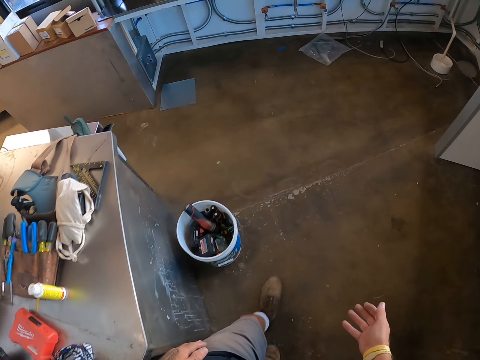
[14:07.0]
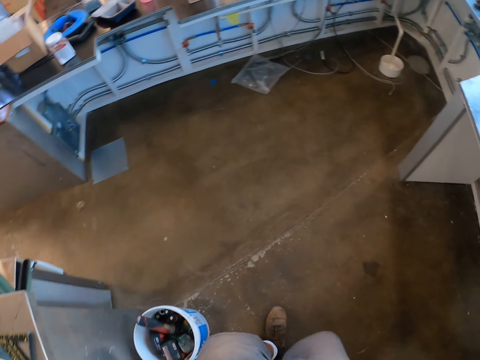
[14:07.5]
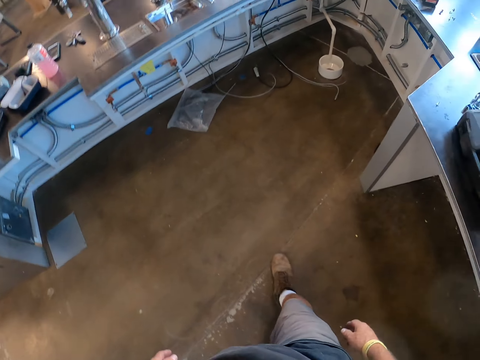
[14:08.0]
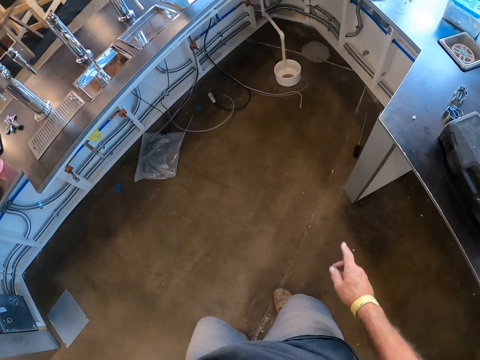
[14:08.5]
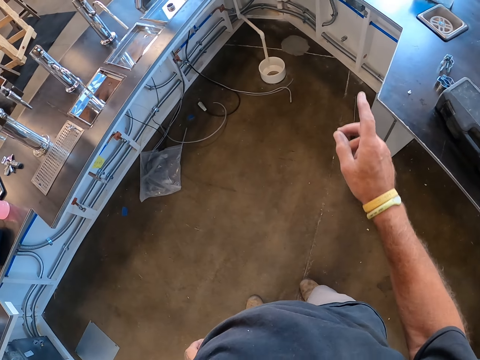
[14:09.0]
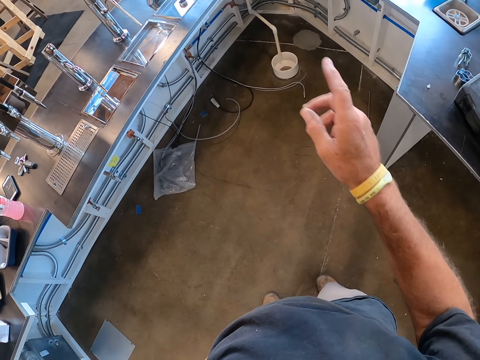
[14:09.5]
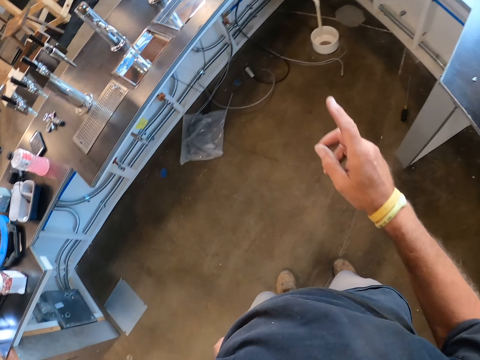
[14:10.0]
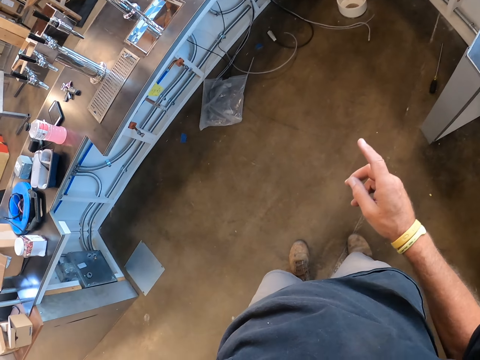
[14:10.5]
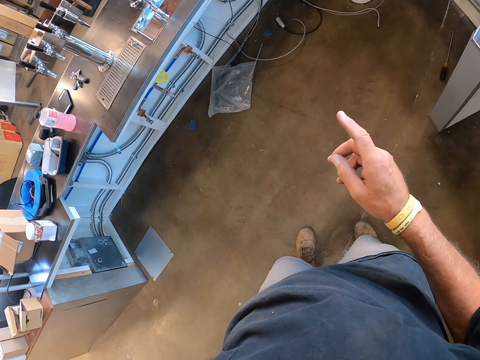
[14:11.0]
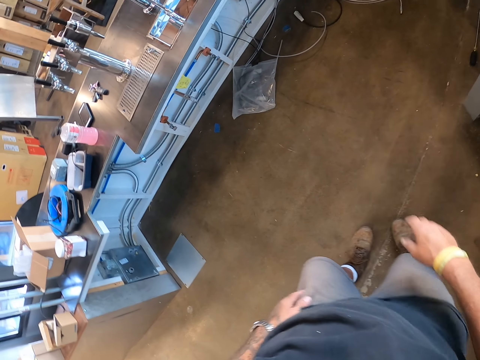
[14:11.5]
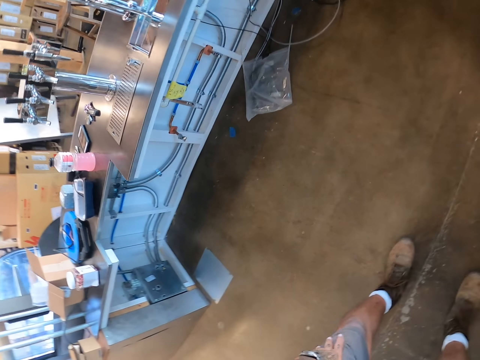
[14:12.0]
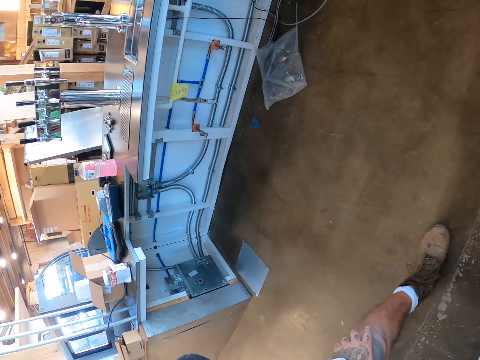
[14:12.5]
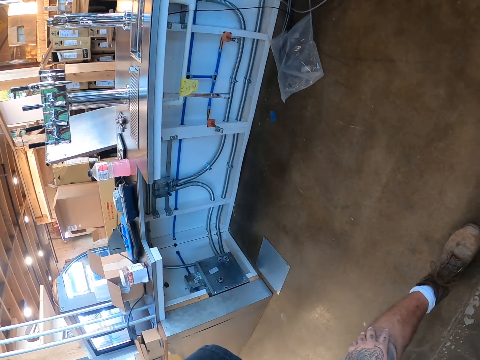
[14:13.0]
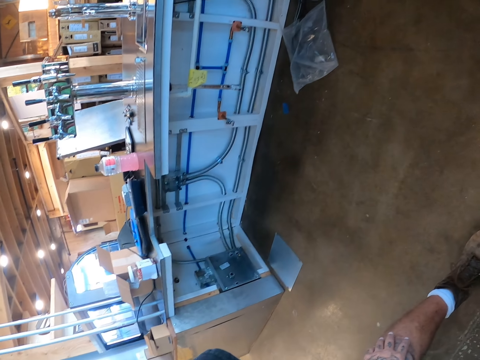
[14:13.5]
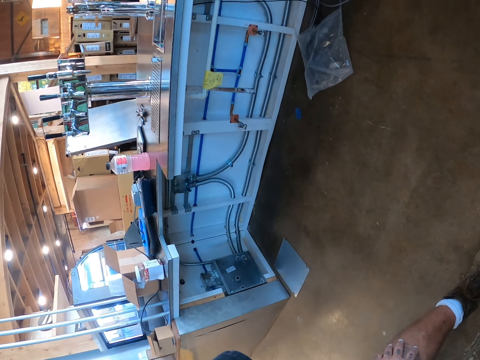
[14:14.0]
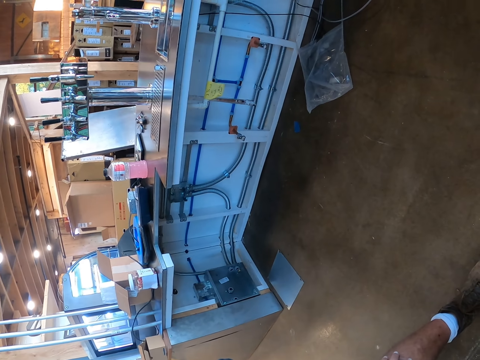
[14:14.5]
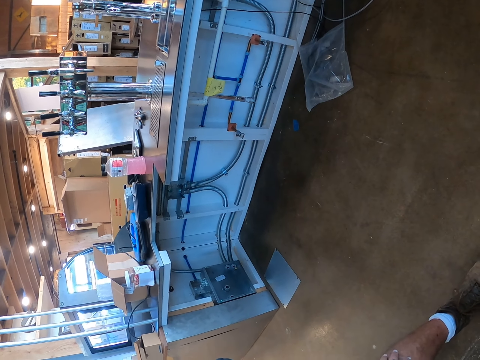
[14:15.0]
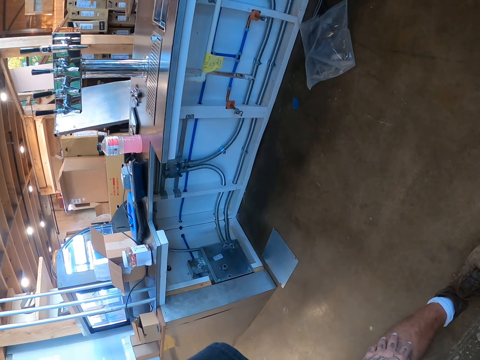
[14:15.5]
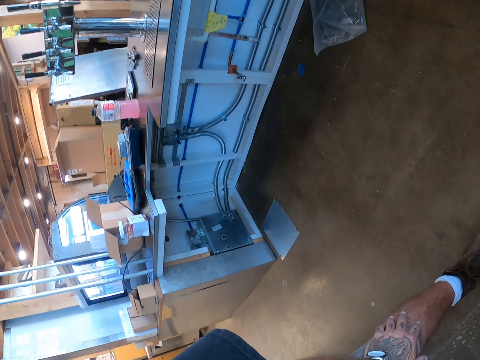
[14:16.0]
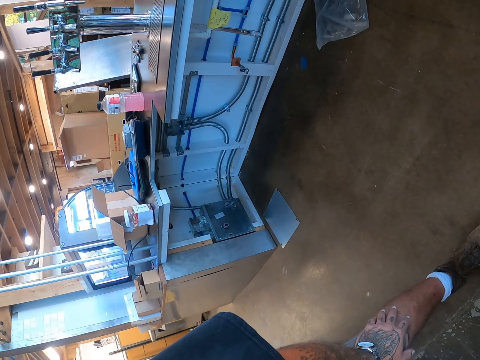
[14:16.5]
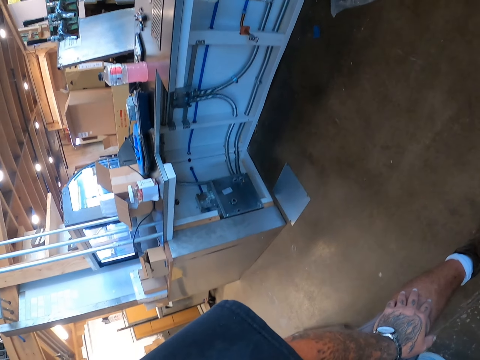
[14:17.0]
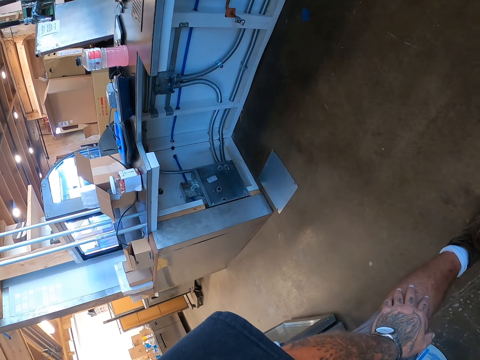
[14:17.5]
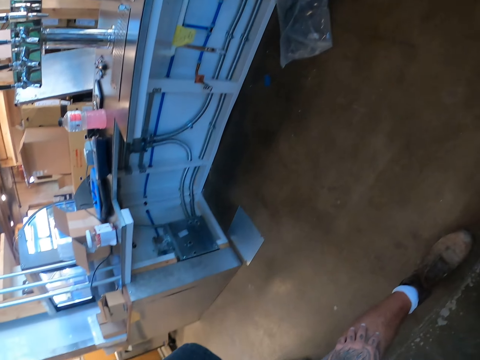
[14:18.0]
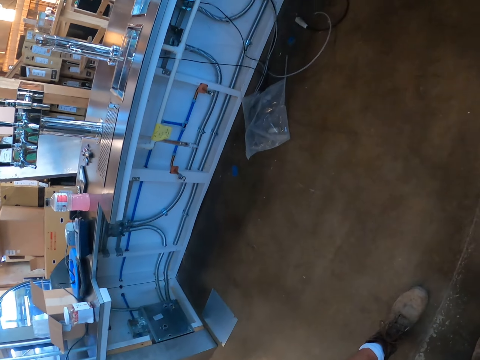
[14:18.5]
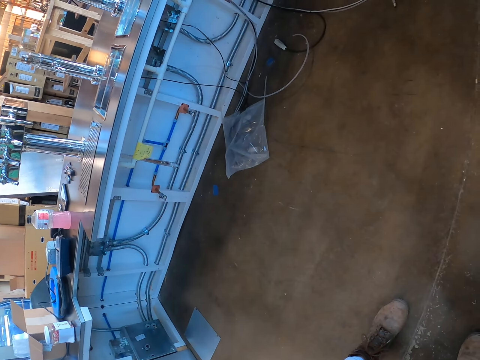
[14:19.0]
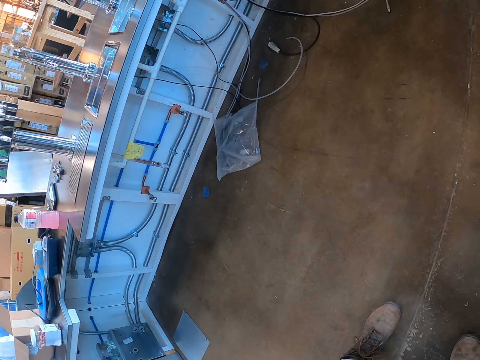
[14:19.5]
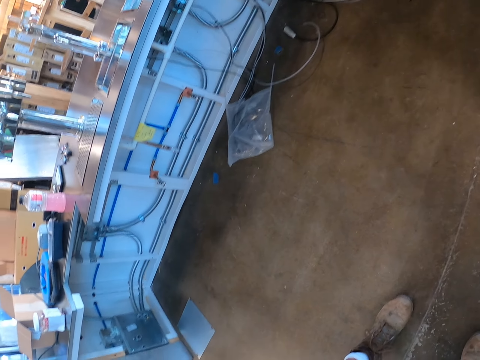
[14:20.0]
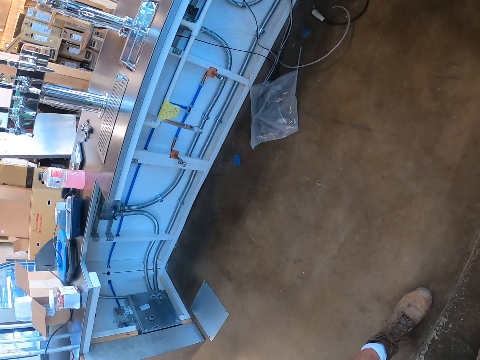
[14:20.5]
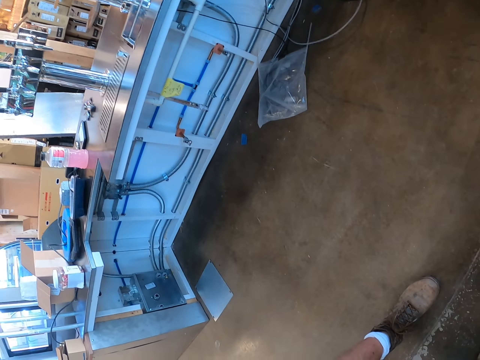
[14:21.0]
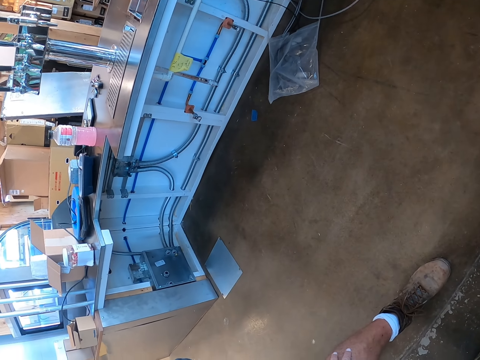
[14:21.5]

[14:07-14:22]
The camera wearer points towards the table. They look around the room.

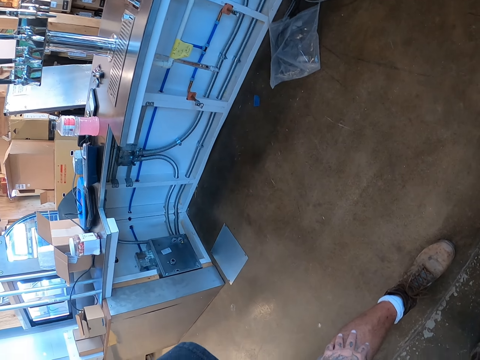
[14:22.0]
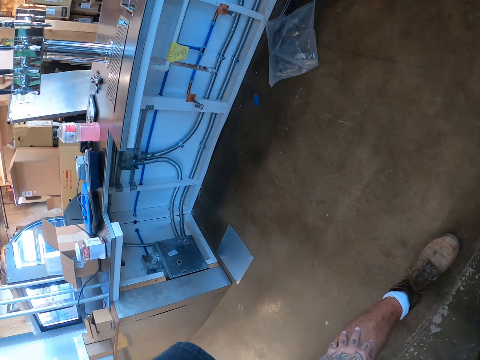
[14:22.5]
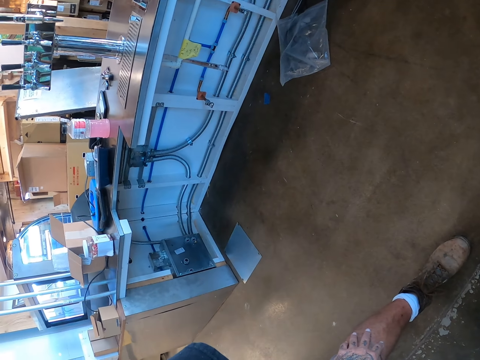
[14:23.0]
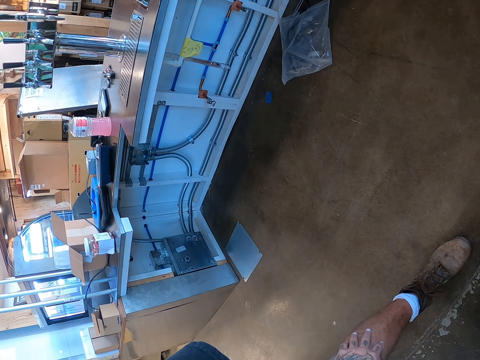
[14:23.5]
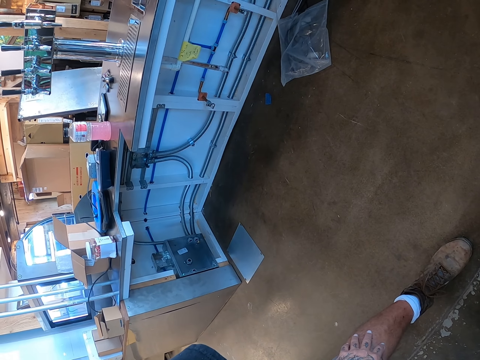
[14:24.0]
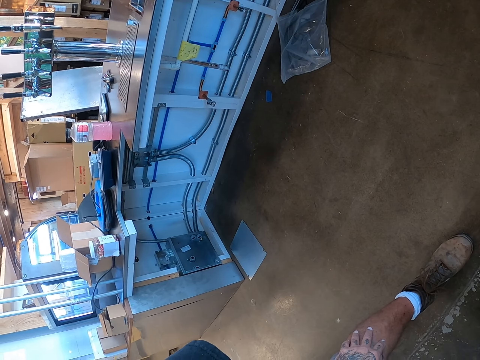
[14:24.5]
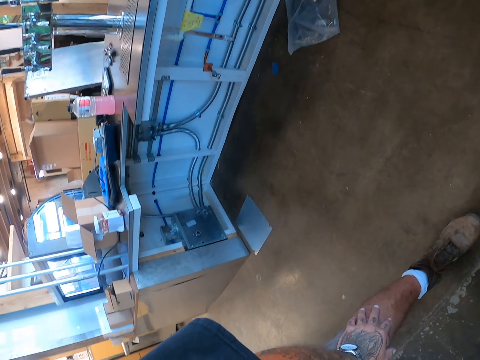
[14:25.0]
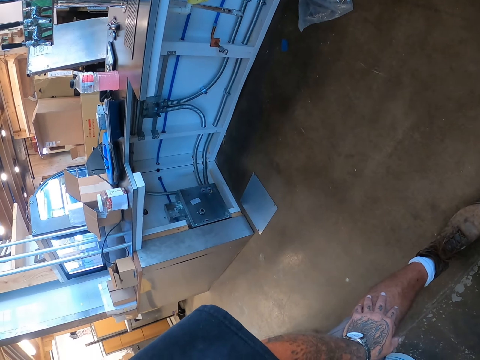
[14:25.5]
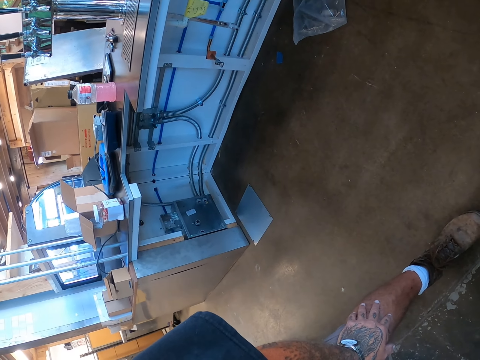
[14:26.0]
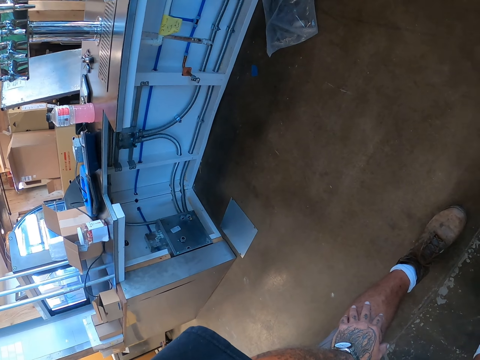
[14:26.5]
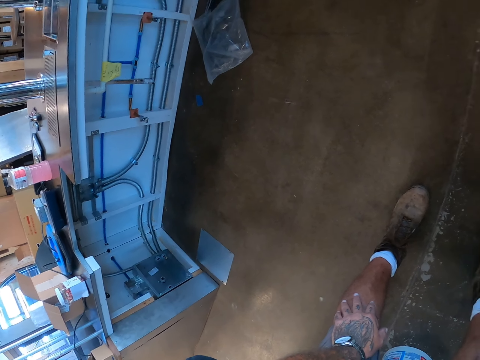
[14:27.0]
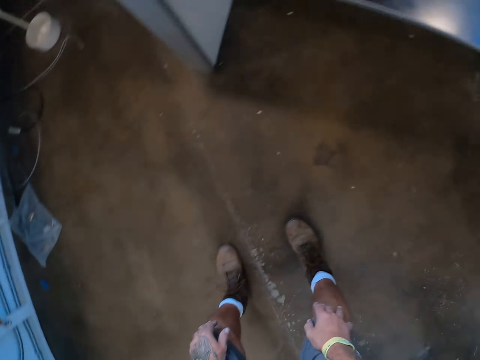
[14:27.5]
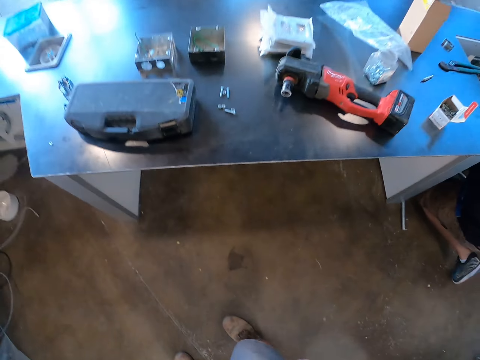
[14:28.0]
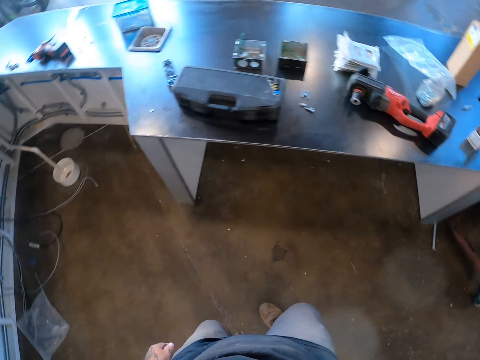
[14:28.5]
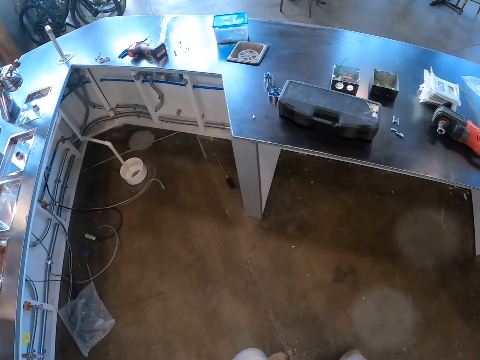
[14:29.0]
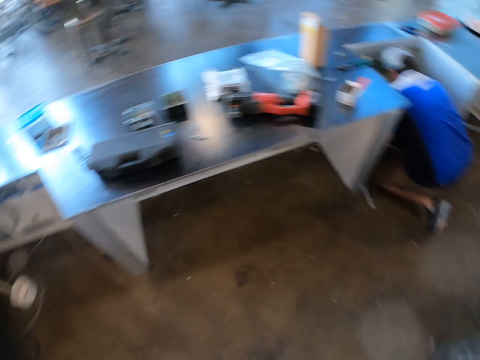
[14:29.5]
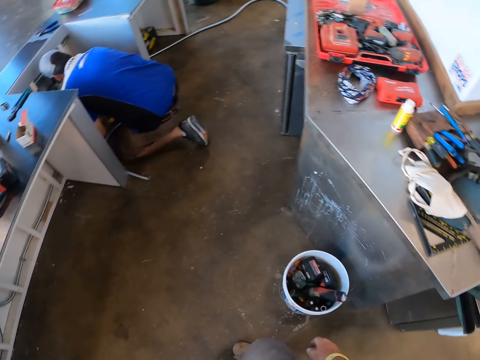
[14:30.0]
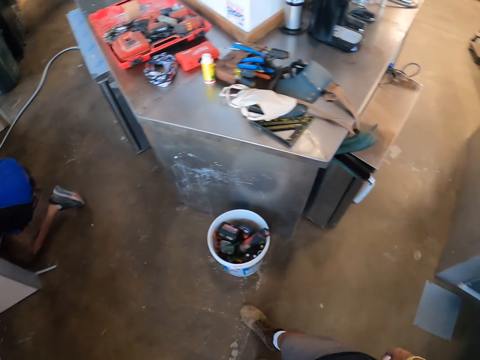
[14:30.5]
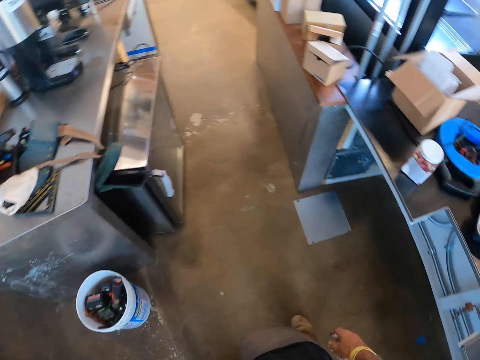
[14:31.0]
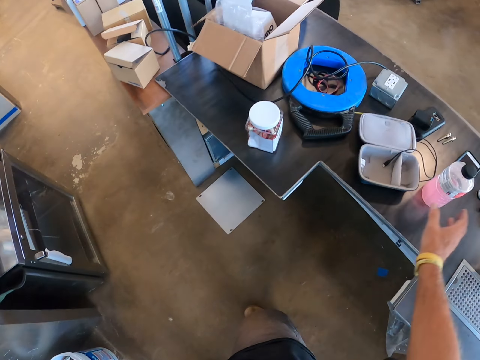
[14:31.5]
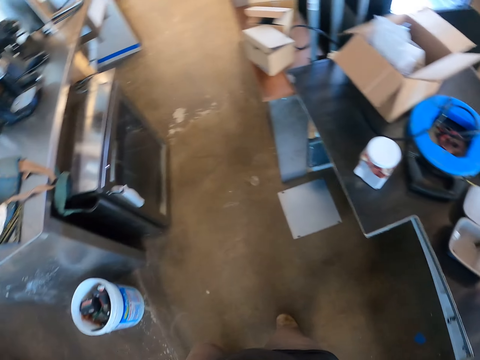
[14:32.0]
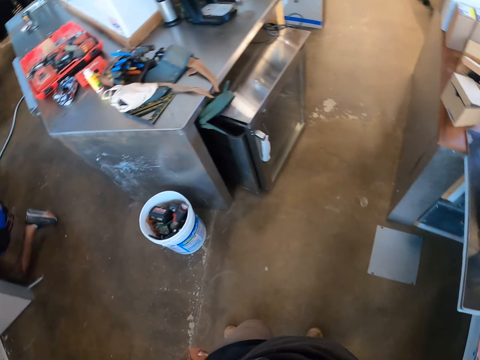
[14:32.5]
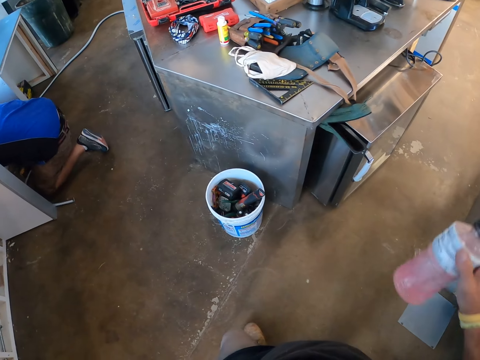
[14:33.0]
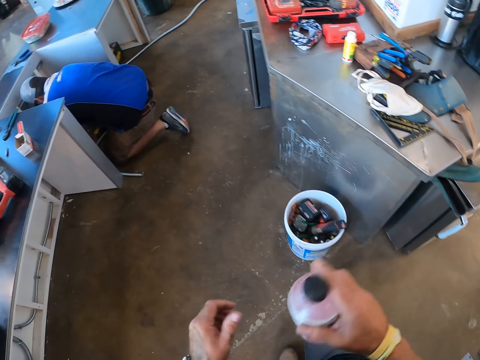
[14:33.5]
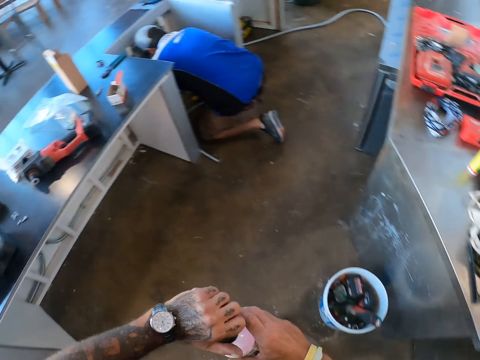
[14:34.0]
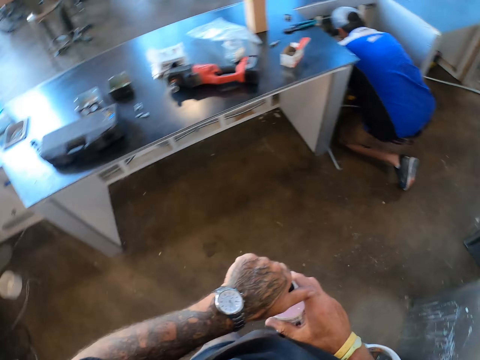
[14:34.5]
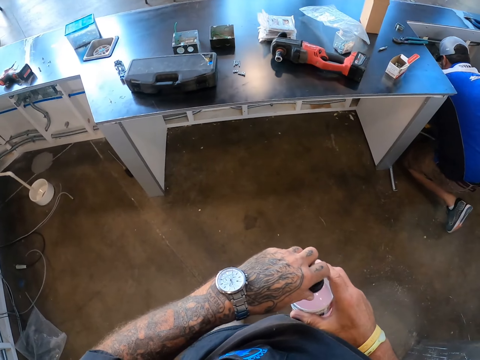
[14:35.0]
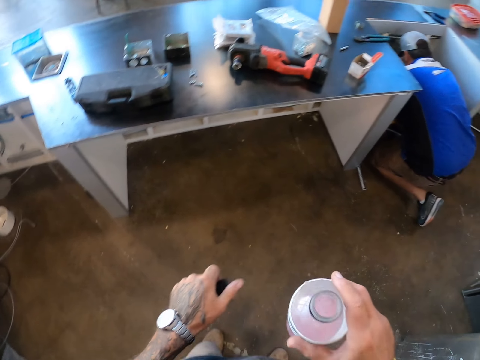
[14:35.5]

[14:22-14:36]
The camera wearer picks up a bottle of juice from the table. They shake the bottle of juice. They open the bottle top.
